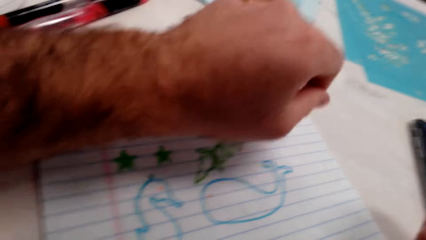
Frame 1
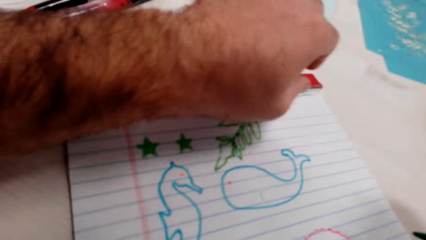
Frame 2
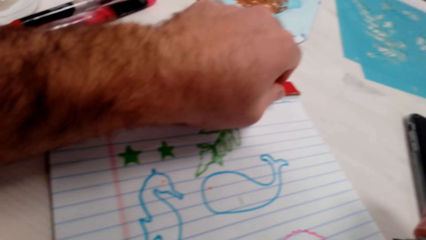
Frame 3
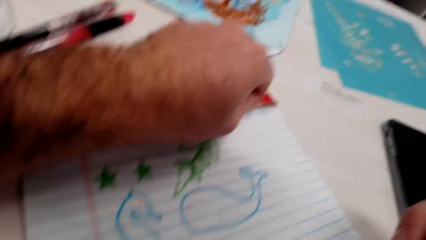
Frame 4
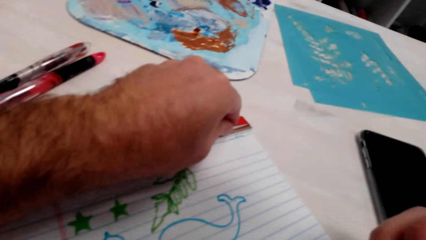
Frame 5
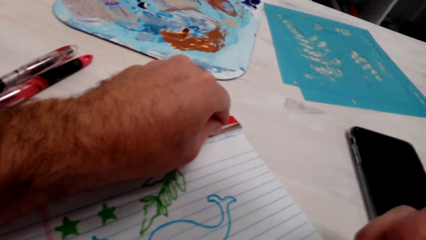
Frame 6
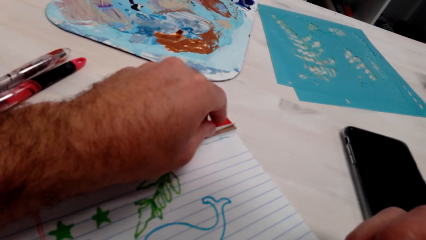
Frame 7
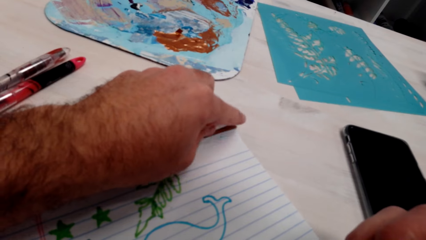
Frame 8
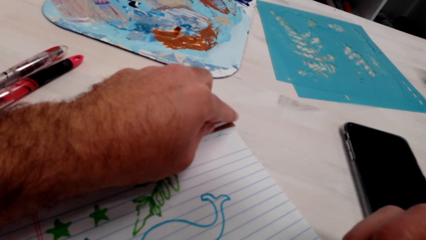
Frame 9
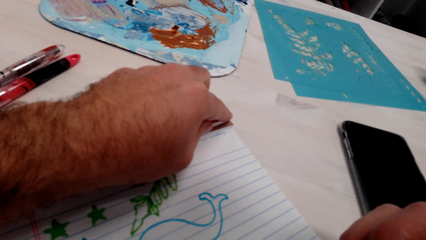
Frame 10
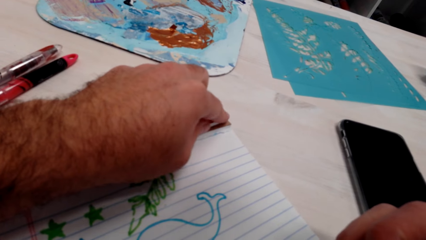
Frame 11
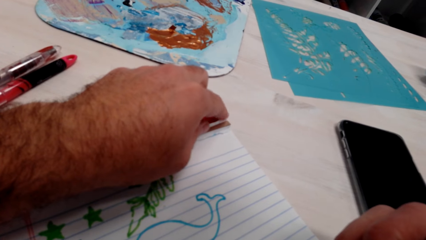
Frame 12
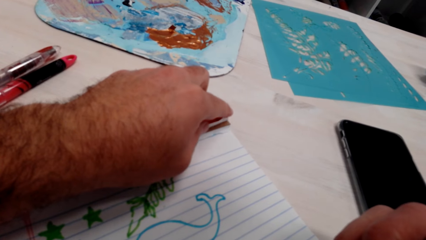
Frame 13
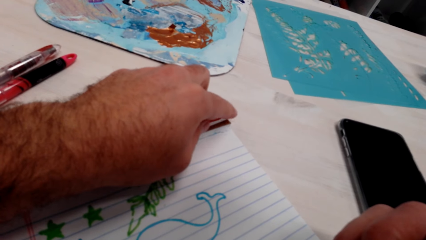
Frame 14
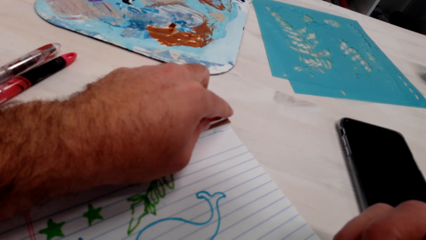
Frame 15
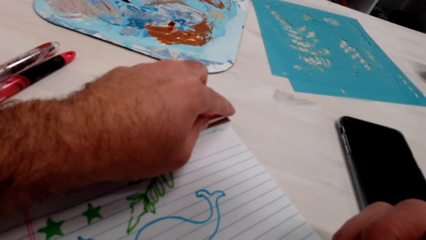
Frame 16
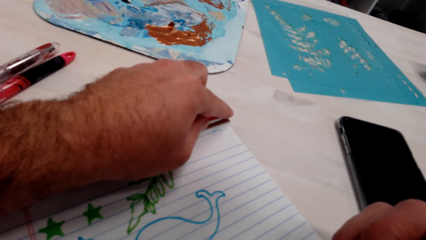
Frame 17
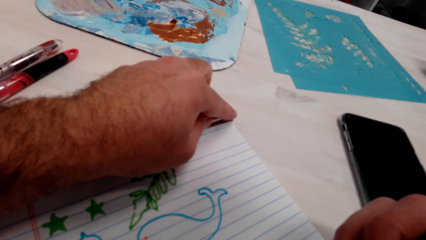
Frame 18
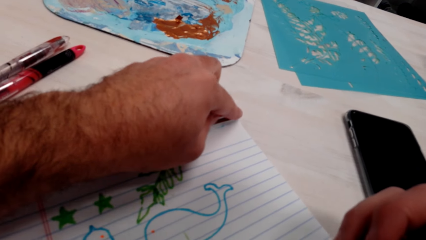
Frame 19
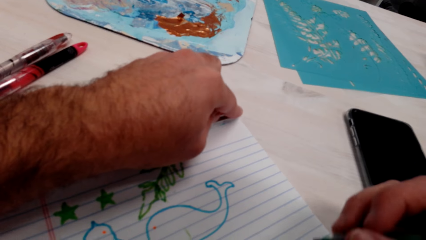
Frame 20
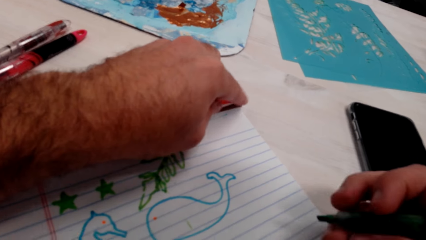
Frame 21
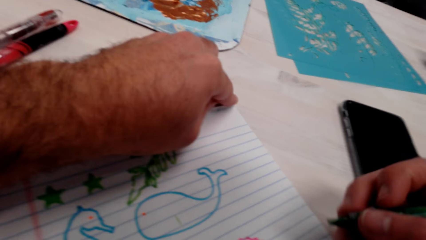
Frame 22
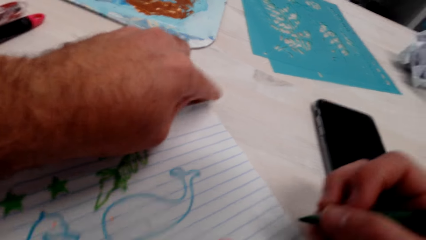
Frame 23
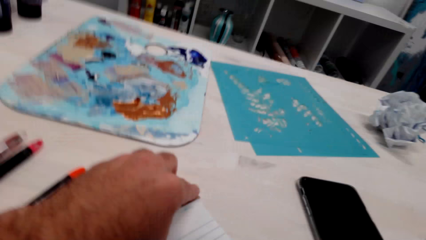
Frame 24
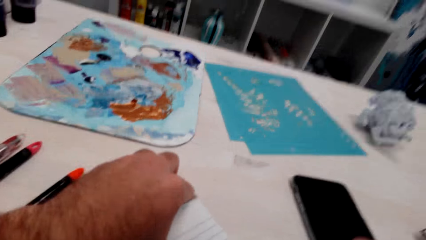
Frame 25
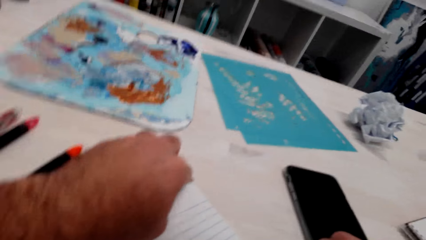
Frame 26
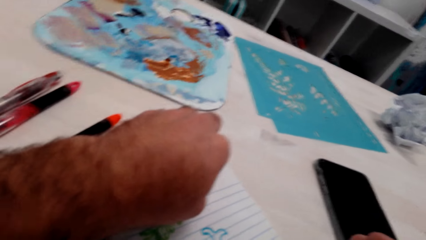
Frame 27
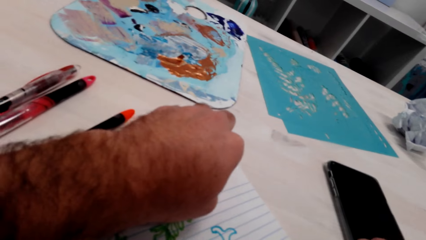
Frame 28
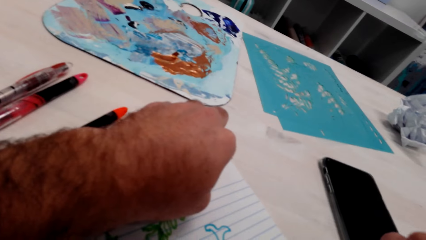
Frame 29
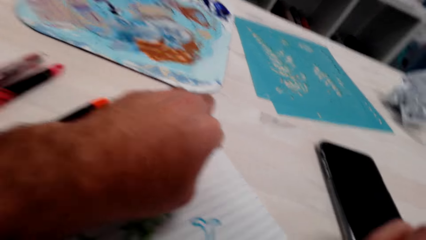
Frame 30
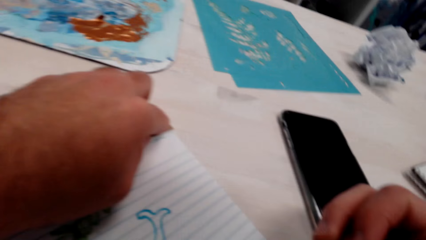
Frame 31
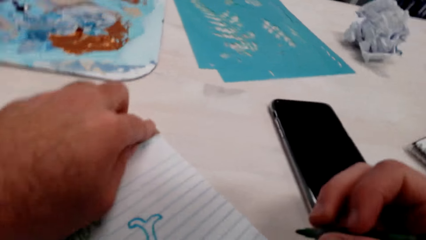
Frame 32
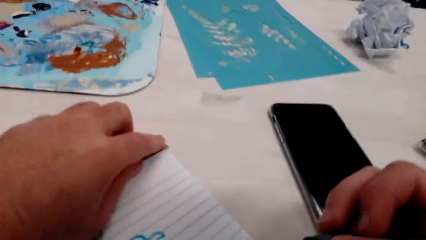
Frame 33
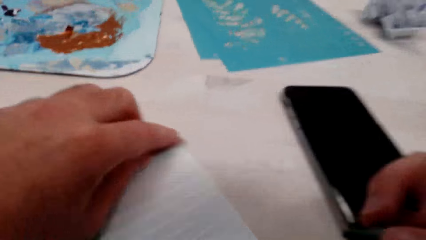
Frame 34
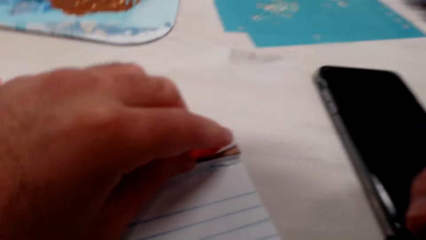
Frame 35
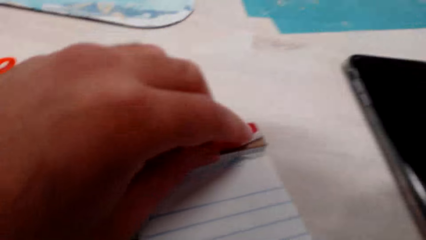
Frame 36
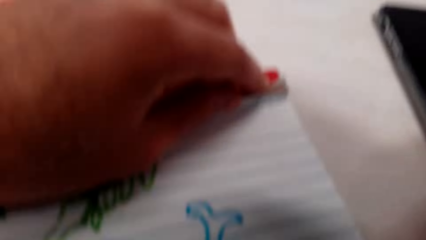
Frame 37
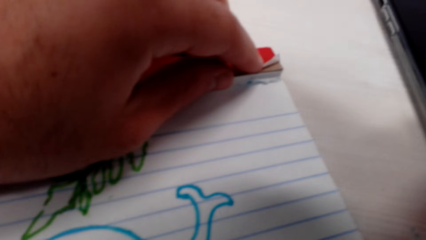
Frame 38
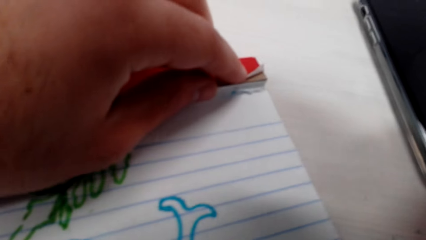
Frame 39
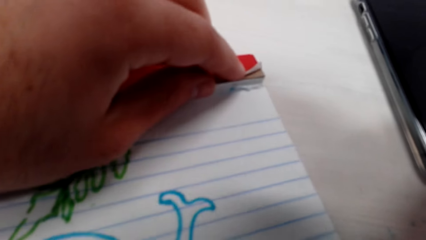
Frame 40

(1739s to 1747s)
The camera wearer holds the paper.

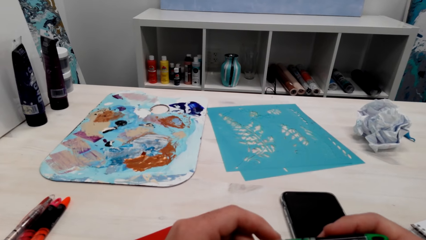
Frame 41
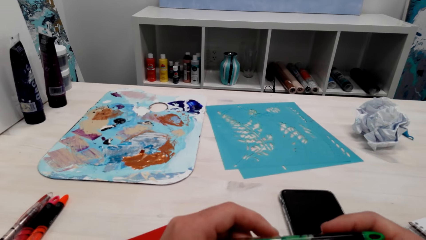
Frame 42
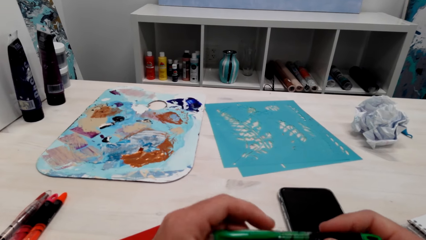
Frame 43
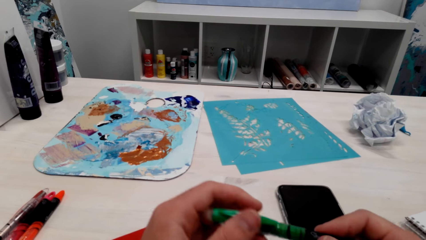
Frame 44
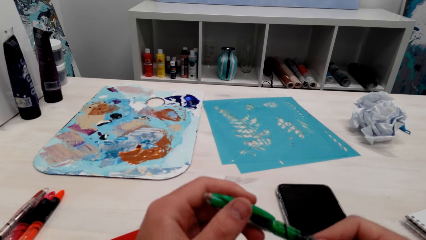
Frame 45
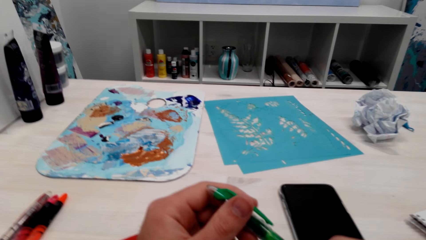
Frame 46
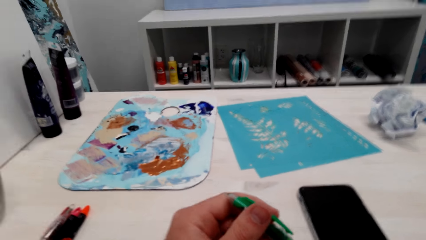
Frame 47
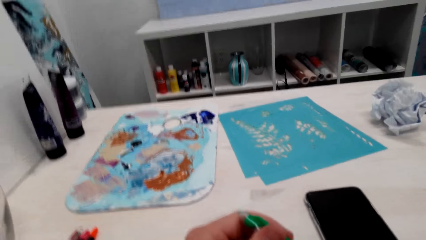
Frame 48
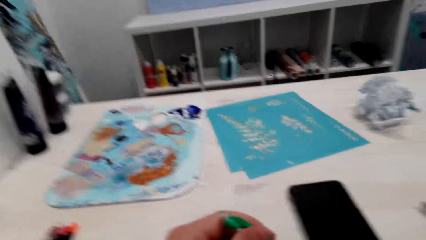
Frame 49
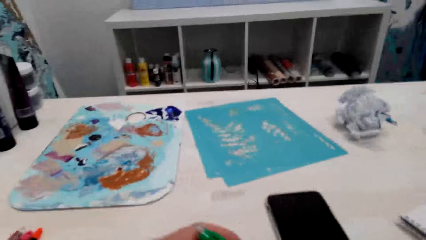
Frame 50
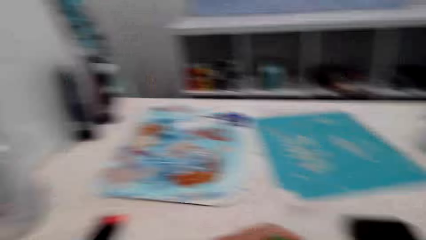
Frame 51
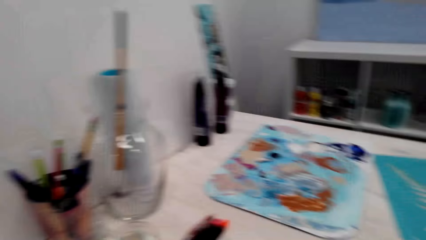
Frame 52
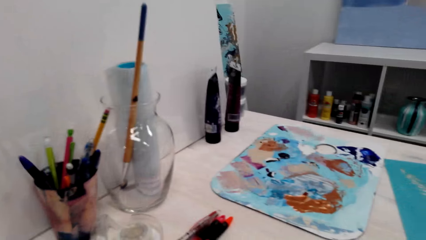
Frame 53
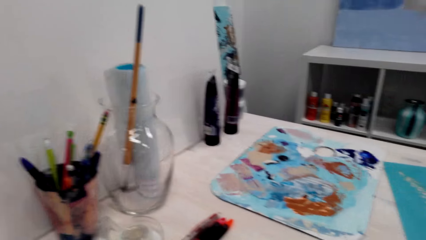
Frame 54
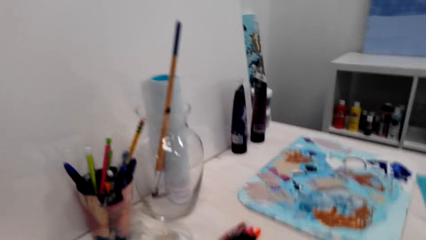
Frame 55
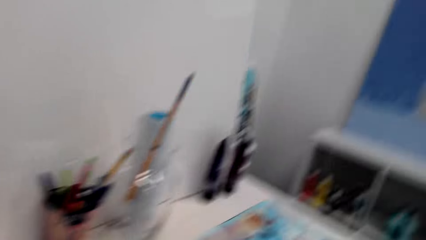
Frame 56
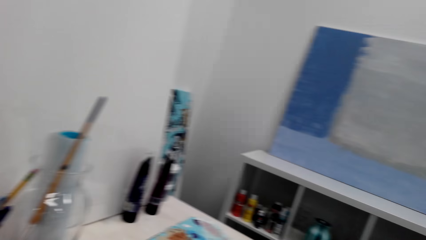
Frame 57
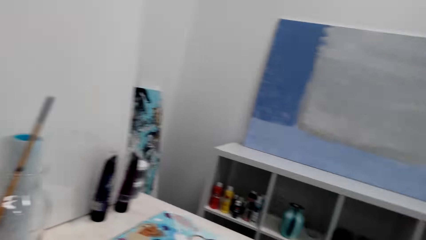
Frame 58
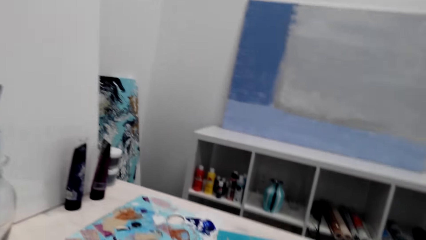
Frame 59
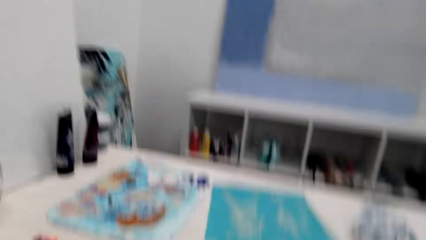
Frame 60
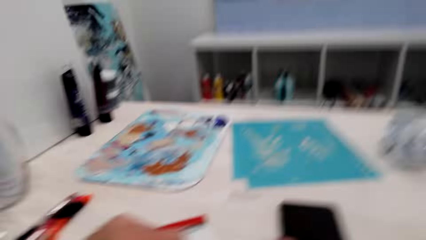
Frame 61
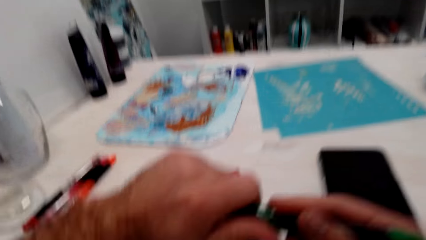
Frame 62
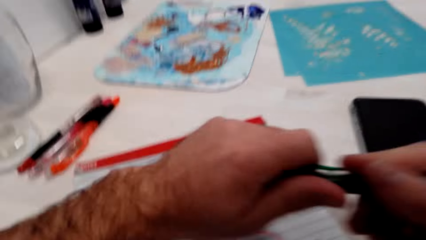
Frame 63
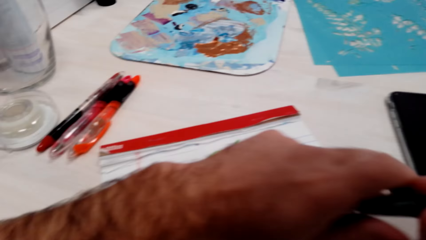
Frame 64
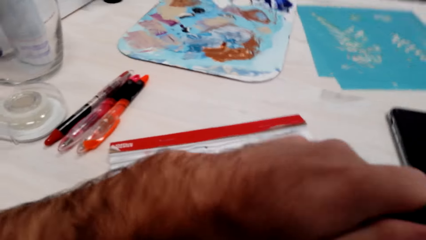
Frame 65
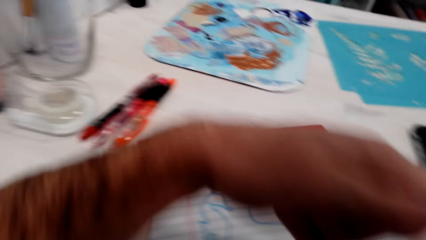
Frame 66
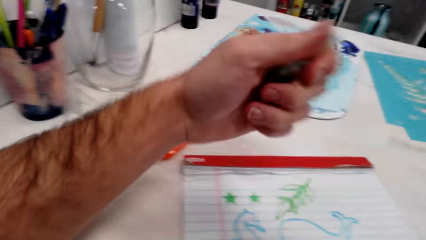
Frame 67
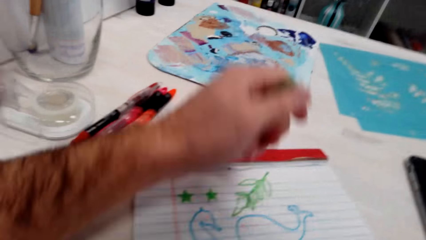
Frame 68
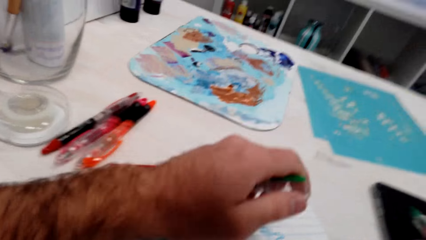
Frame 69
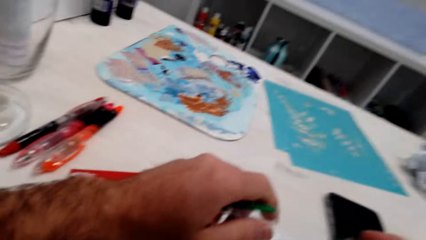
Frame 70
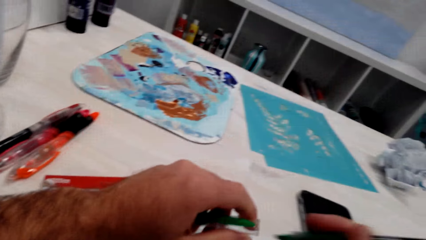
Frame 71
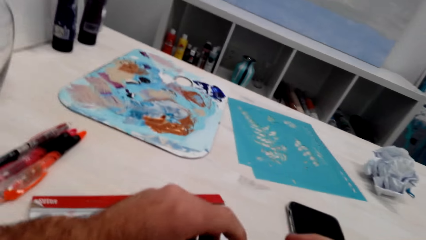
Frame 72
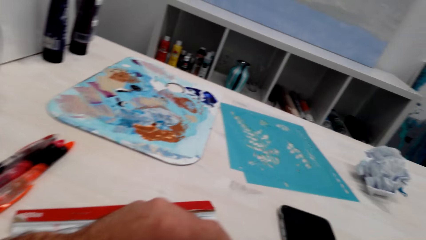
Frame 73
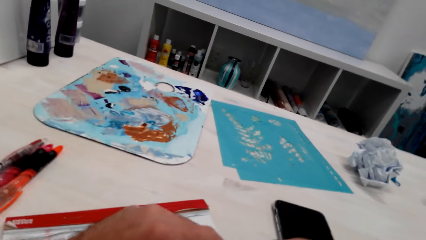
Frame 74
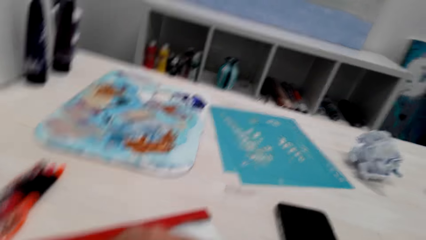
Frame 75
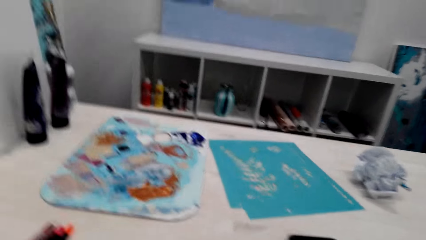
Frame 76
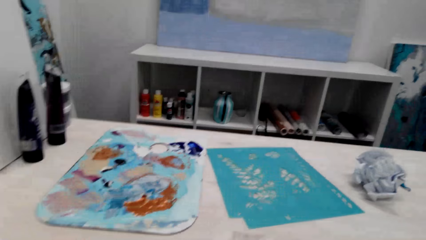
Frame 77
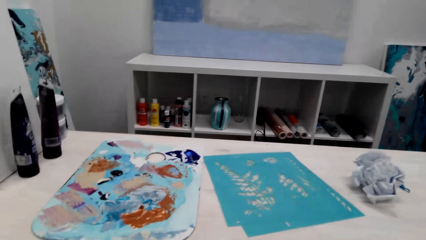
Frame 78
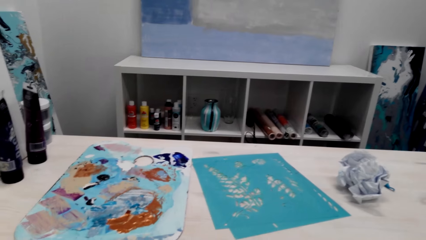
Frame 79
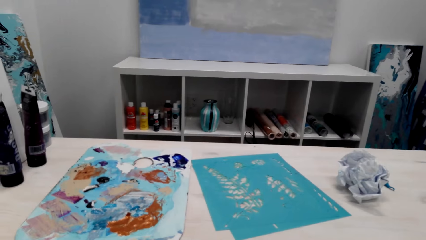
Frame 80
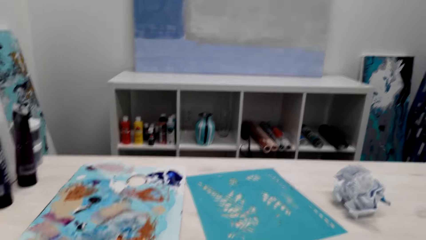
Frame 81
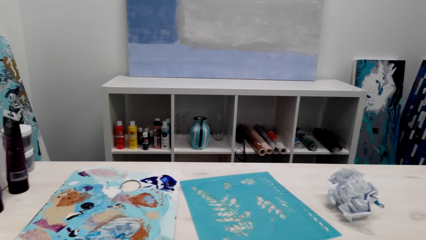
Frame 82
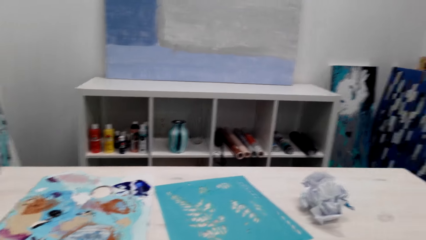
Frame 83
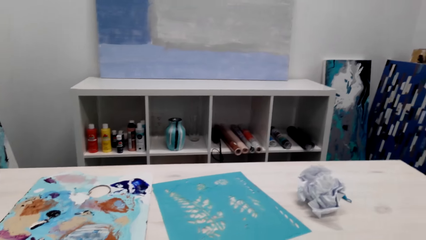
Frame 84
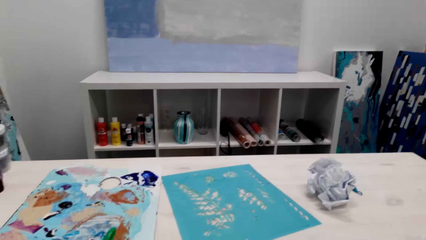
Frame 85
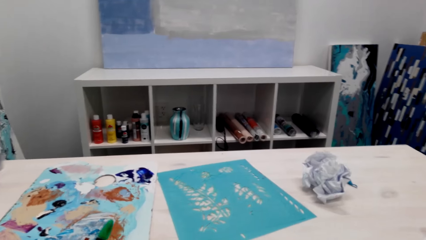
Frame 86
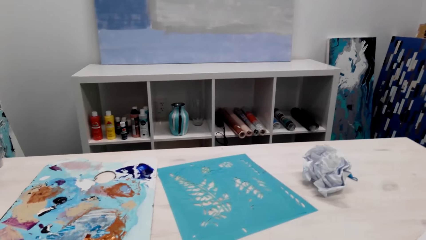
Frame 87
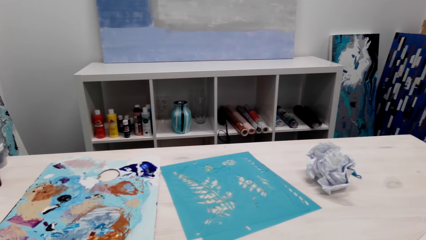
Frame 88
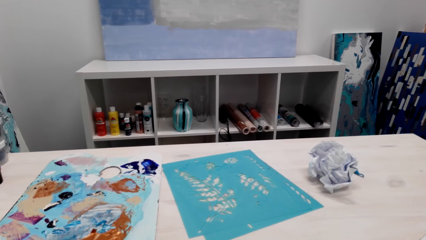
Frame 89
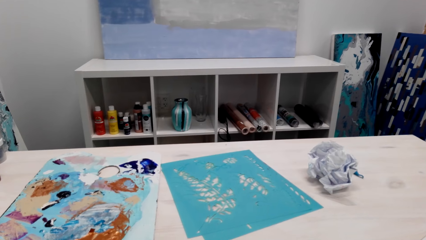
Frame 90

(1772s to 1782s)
The camera wearer holds the pen. They remove the pen cap.
